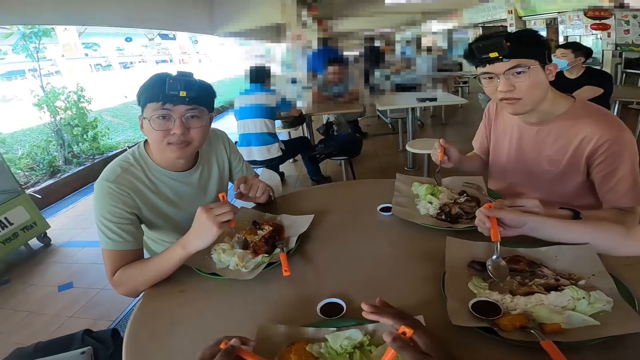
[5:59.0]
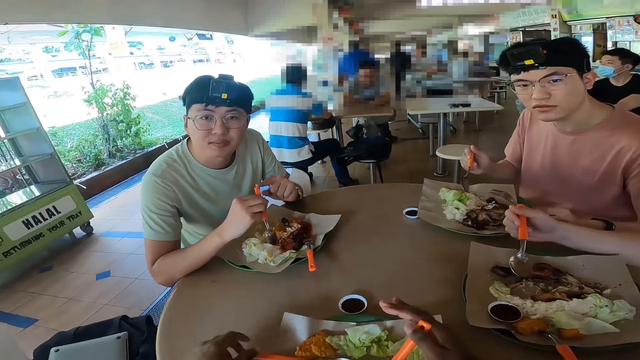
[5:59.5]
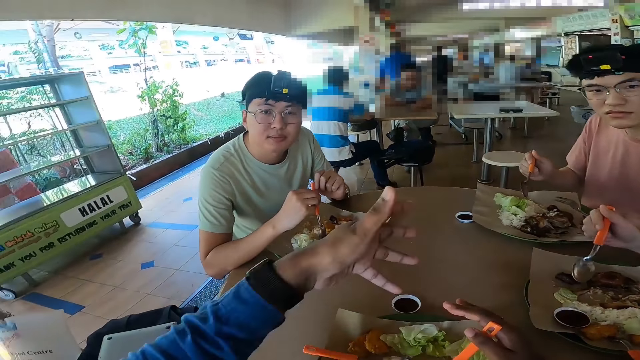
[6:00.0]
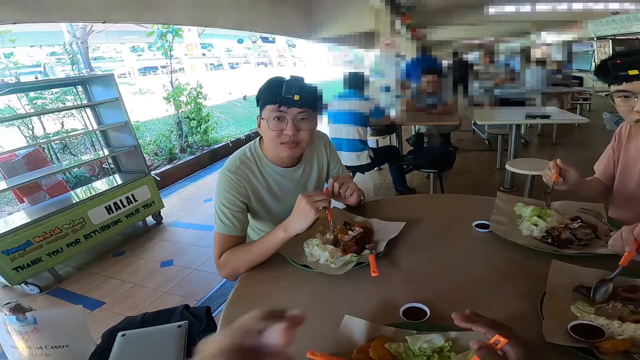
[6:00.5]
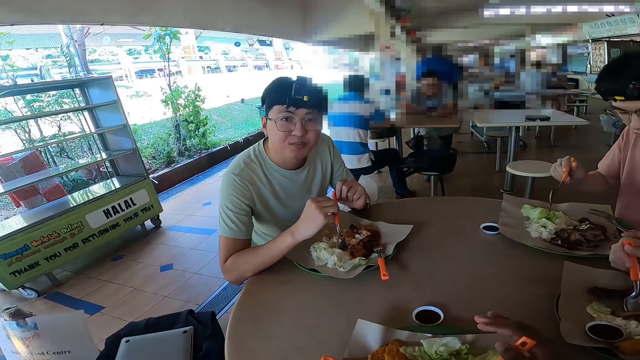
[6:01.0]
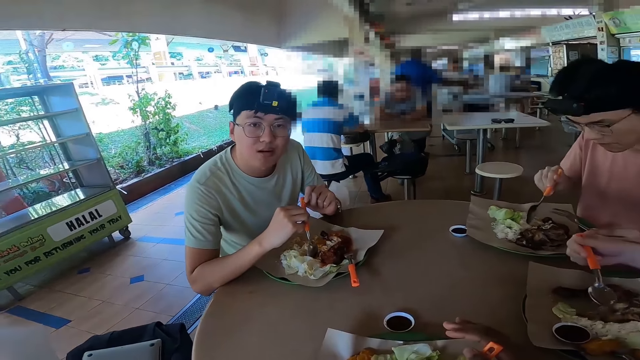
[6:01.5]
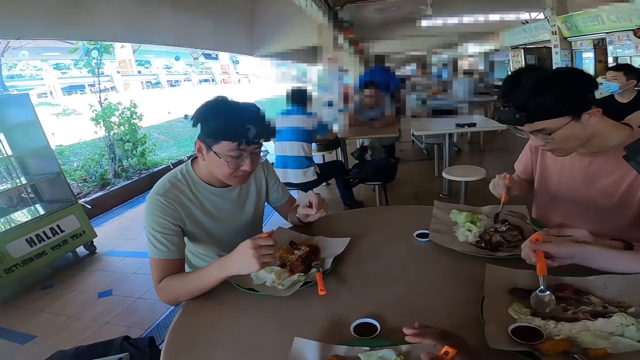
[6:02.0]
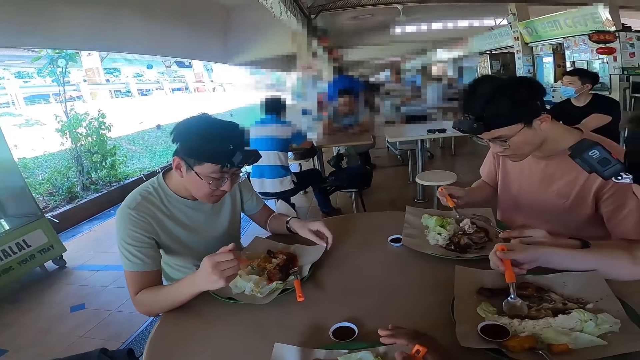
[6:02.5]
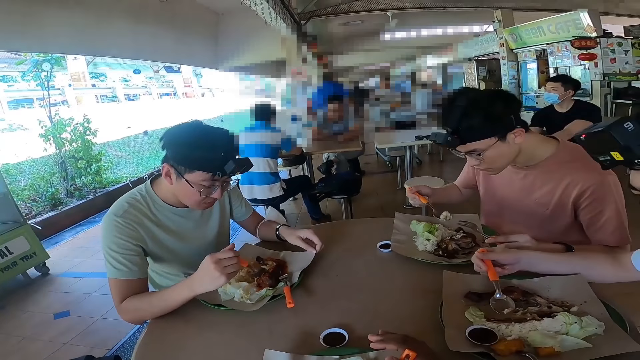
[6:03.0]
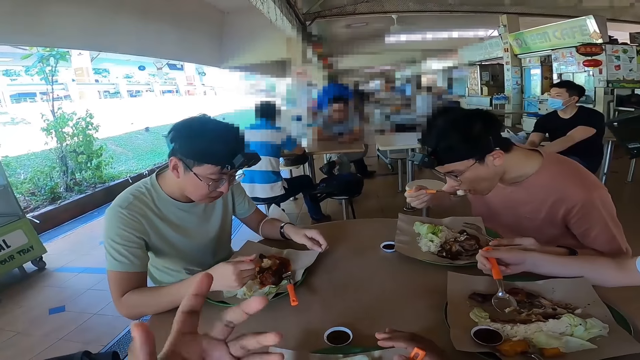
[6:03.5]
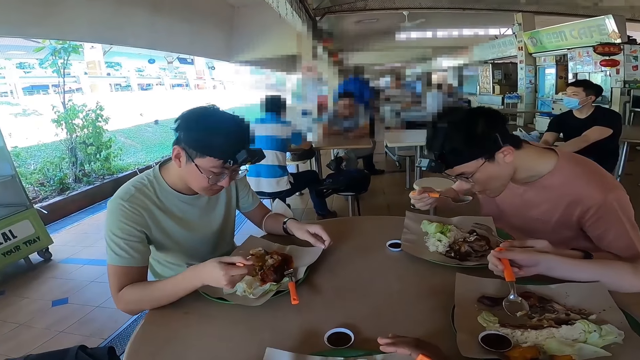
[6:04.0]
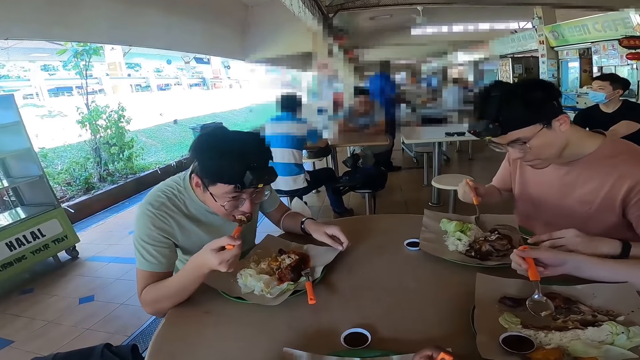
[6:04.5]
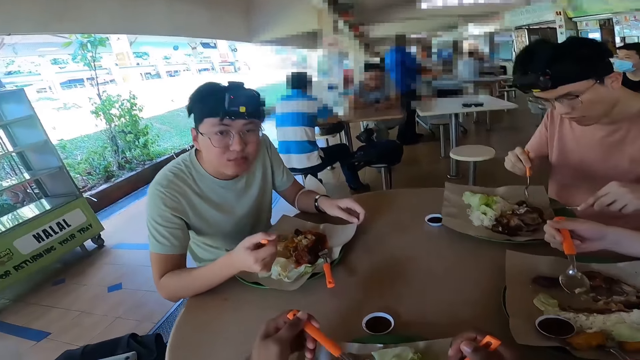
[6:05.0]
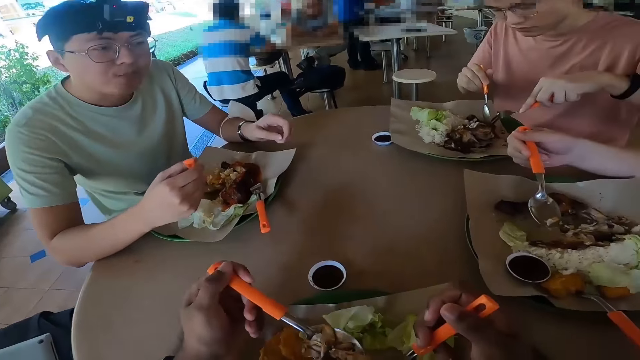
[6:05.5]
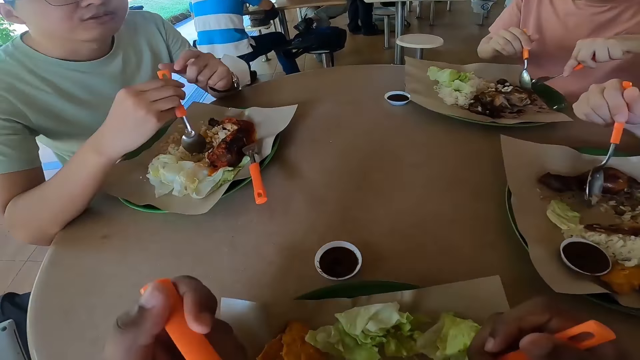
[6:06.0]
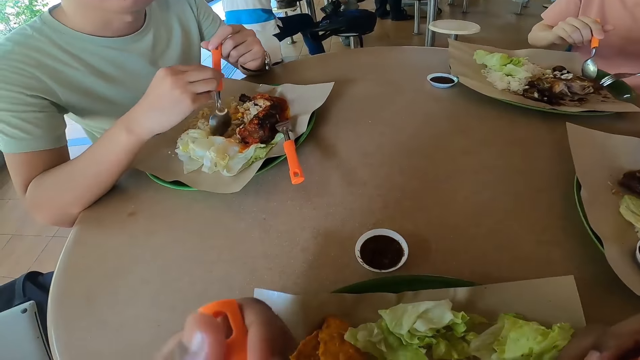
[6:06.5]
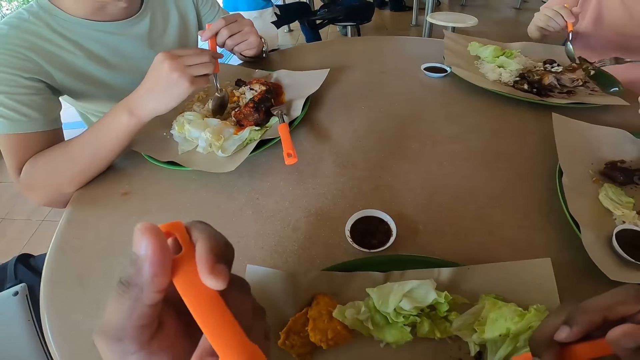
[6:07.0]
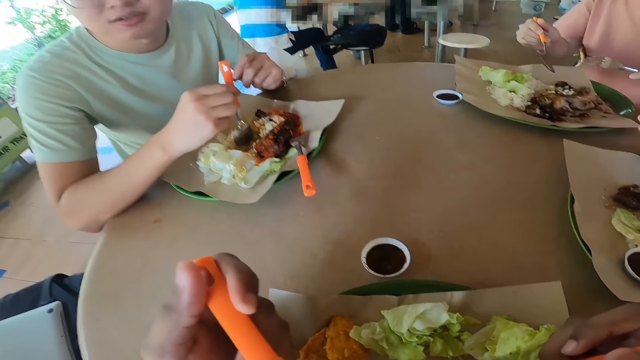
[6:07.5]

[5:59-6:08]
The camera wearer raises a hand. They eat food.

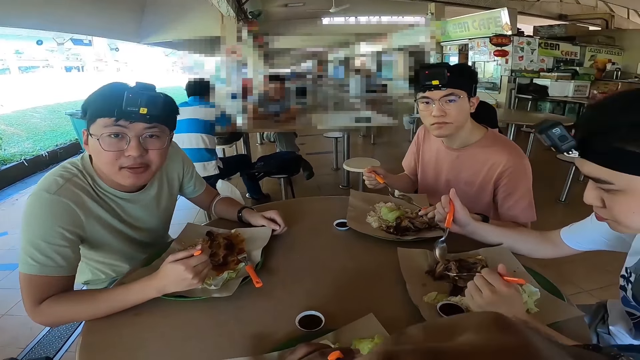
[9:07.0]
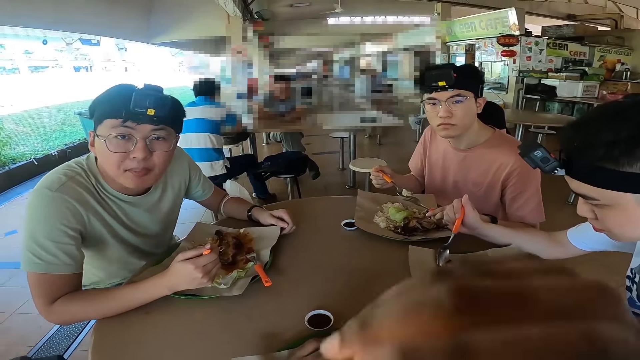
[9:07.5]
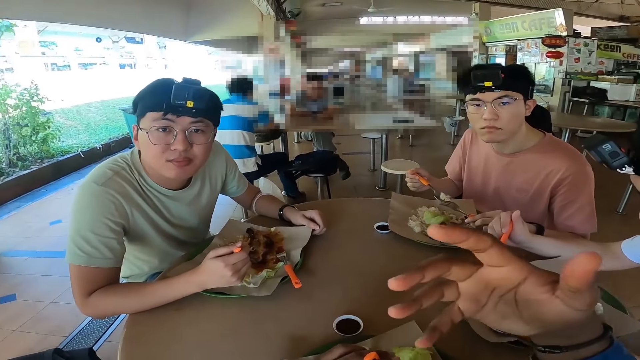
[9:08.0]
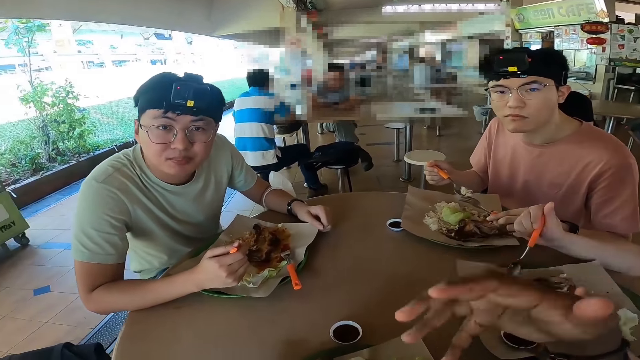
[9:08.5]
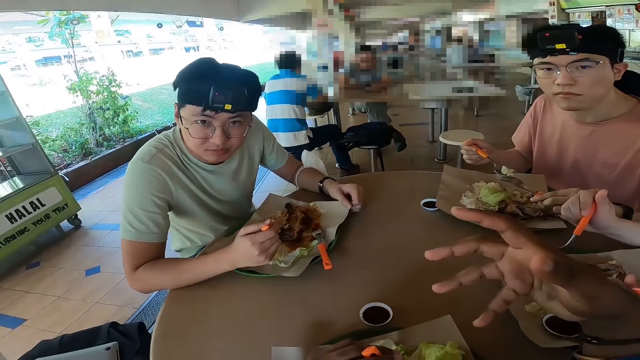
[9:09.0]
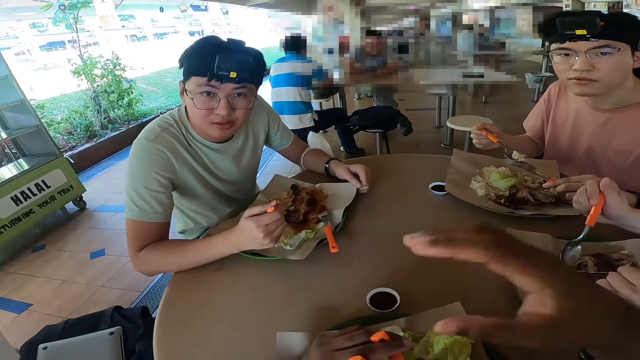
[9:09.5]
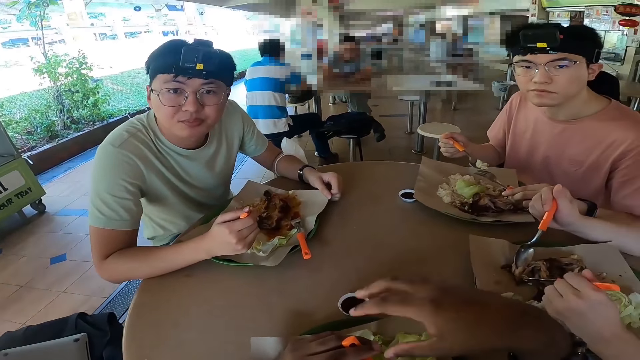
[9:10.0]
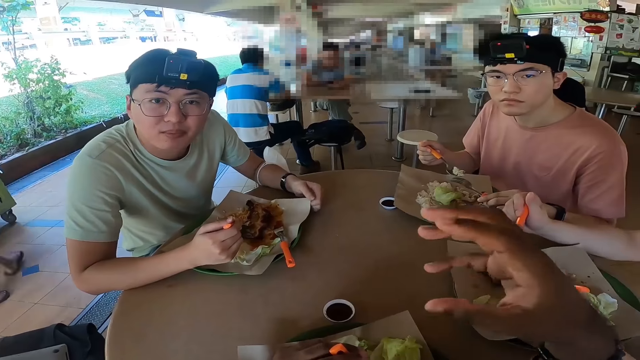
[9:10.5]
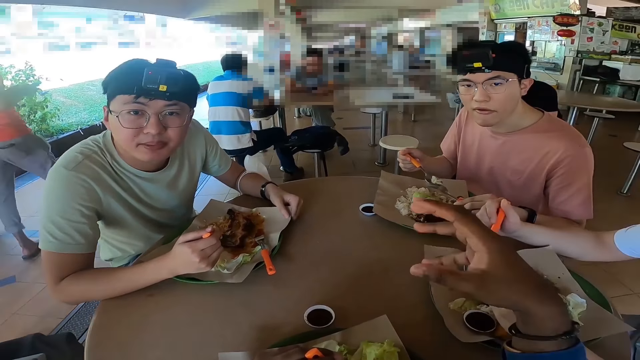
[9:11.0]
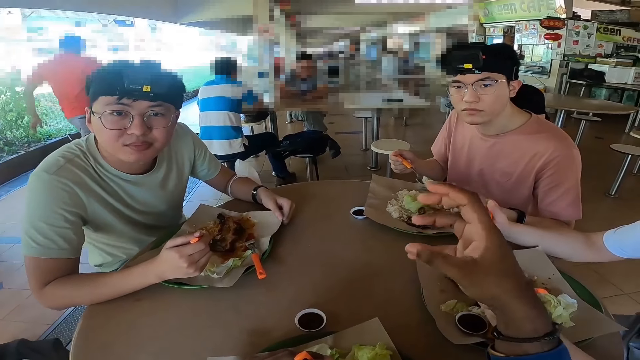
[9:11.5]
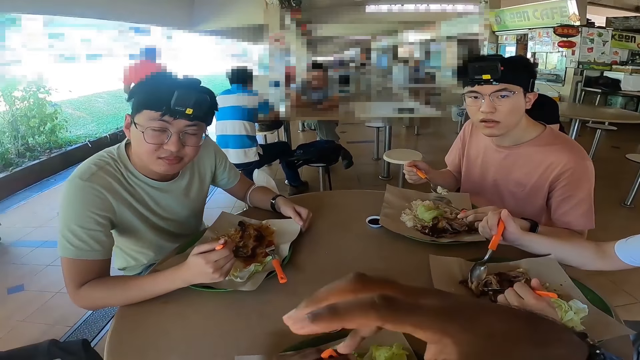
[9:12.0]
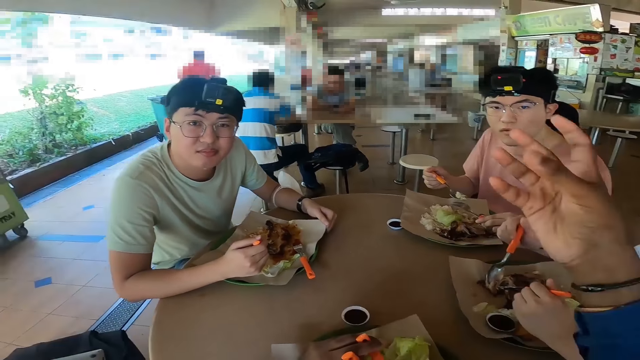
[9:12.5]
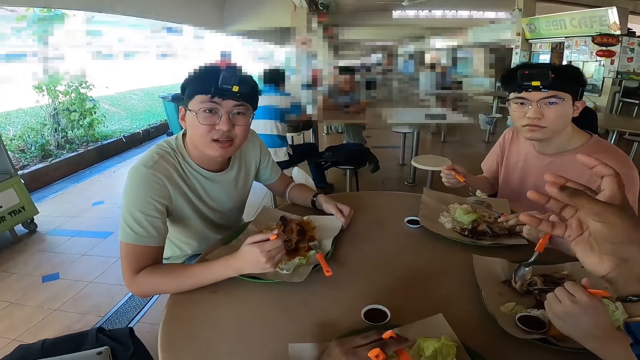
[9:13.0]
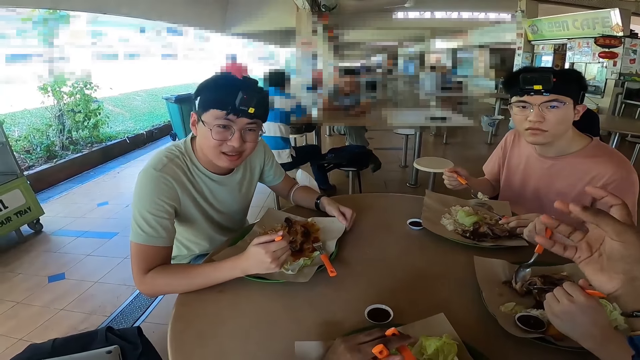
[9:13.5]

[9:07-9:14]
The camera wearer shakes a hand.

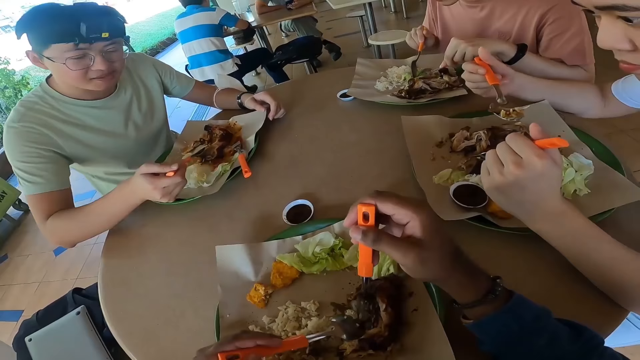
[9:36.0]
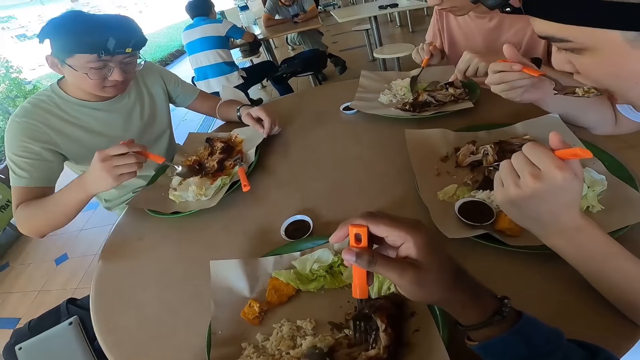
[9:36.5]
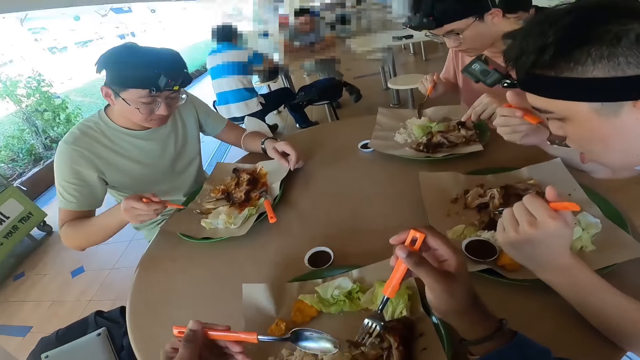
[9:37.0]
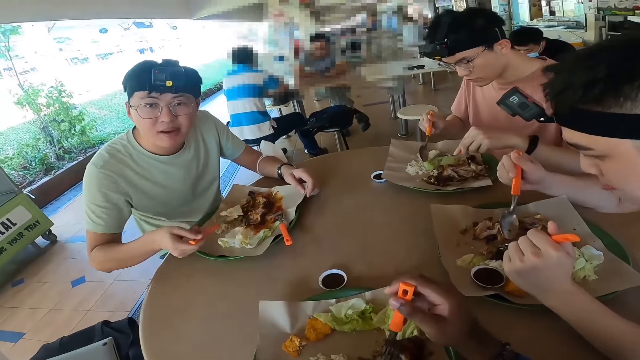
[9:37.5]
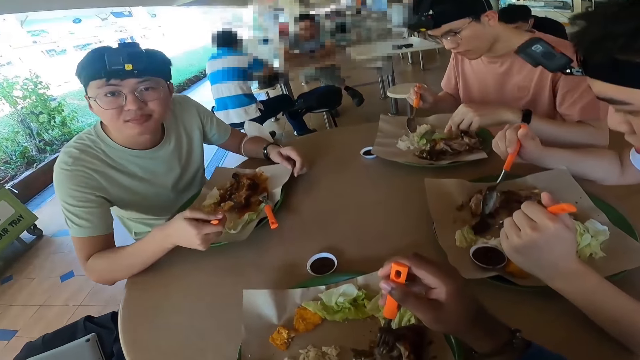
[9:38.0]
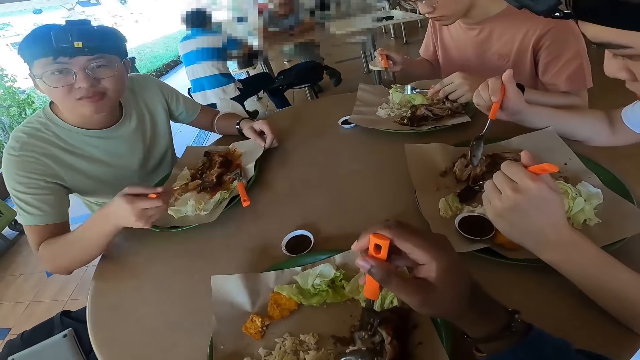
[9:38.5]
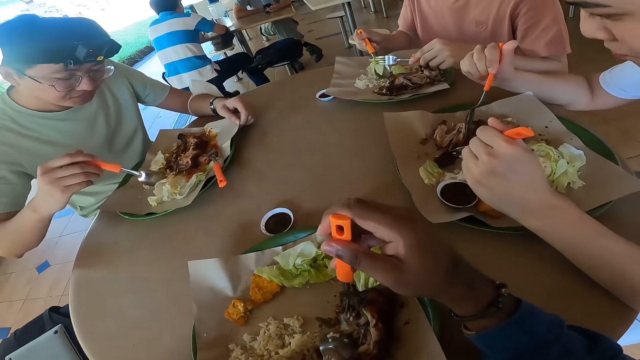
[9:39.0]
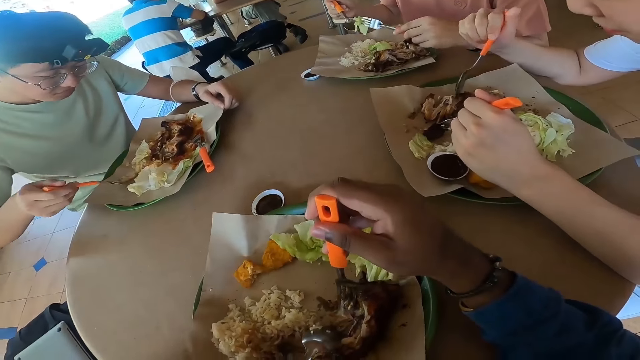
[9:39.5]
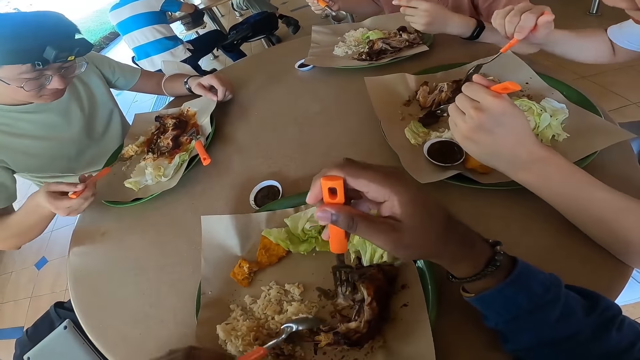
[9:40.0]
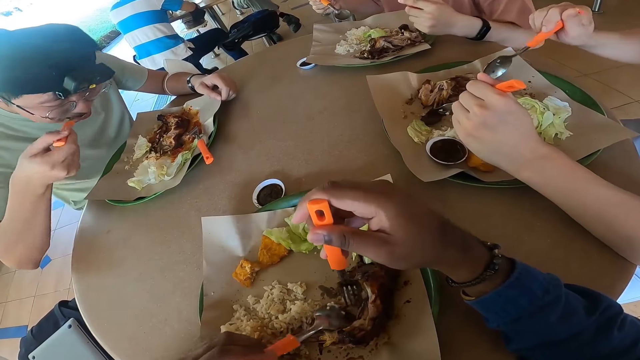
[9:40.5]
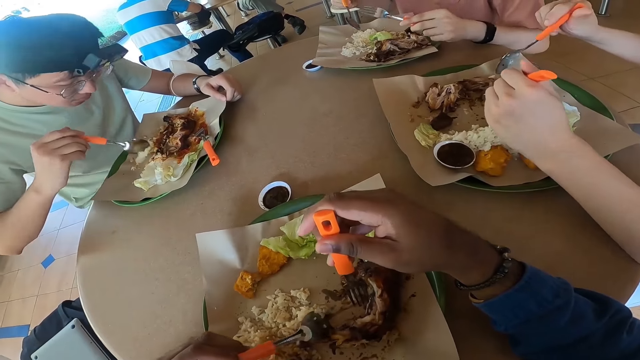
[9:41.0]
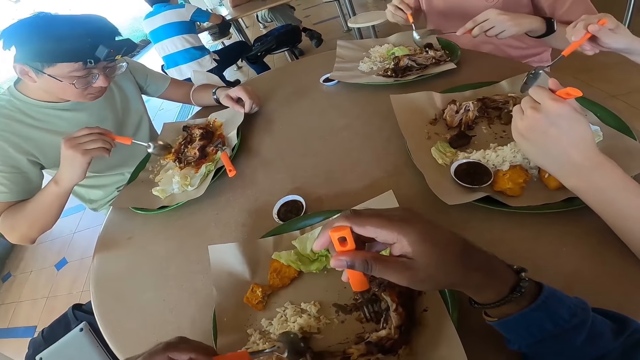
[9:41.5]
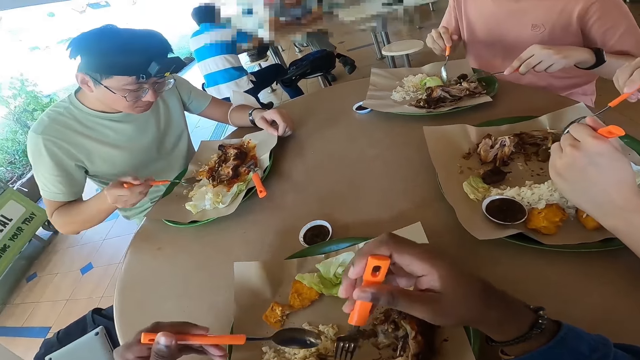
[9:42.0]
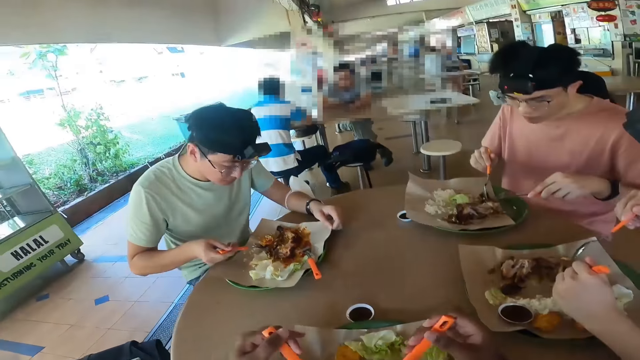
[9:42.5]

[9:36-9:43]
The camera wearer eats food.
